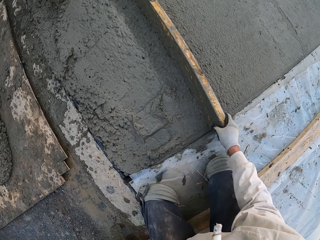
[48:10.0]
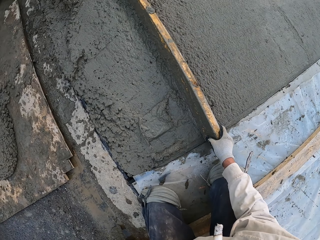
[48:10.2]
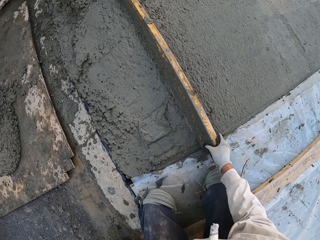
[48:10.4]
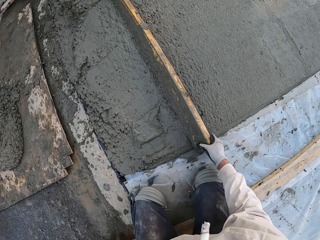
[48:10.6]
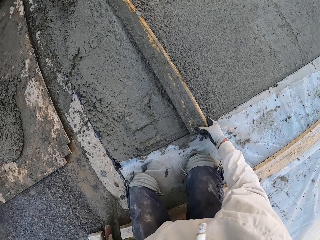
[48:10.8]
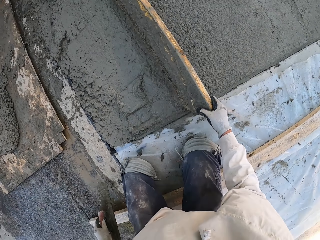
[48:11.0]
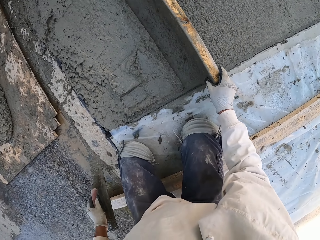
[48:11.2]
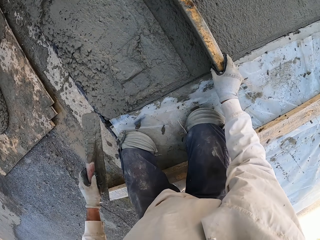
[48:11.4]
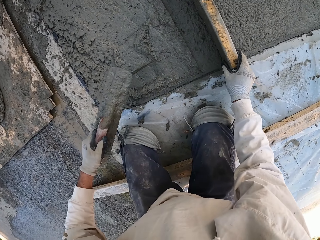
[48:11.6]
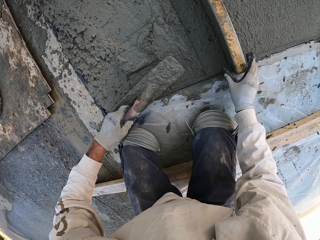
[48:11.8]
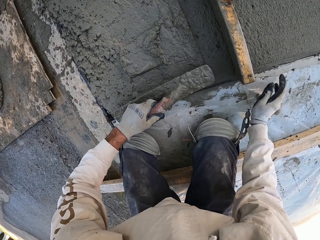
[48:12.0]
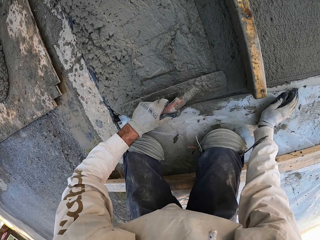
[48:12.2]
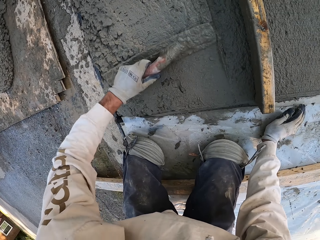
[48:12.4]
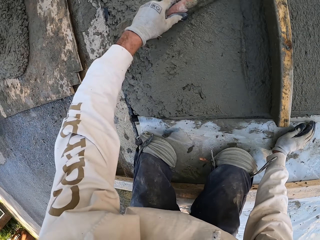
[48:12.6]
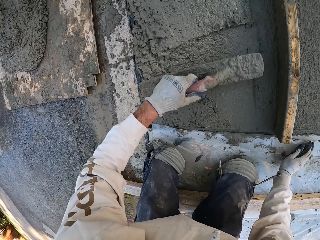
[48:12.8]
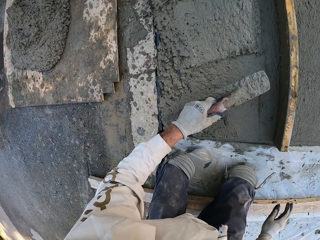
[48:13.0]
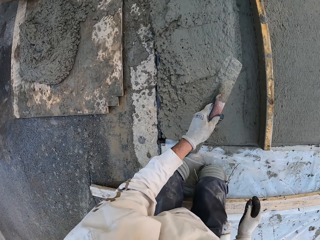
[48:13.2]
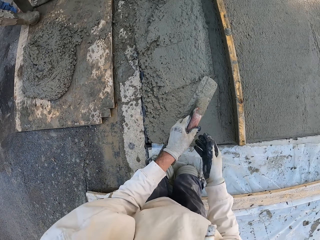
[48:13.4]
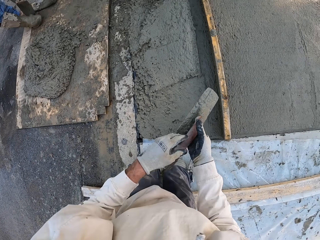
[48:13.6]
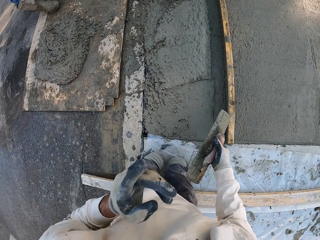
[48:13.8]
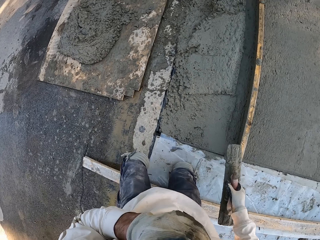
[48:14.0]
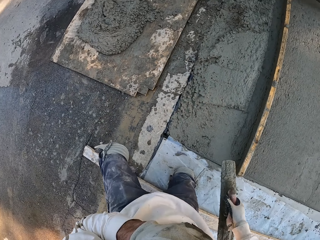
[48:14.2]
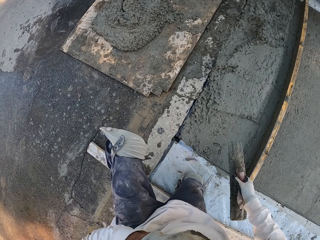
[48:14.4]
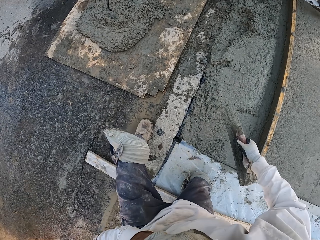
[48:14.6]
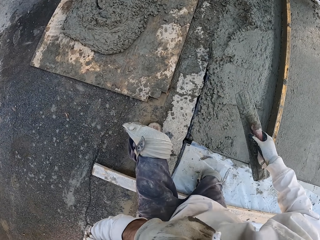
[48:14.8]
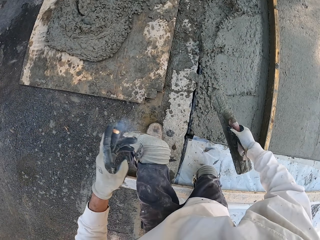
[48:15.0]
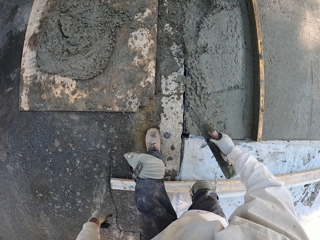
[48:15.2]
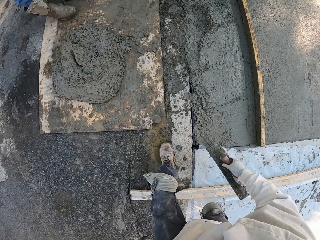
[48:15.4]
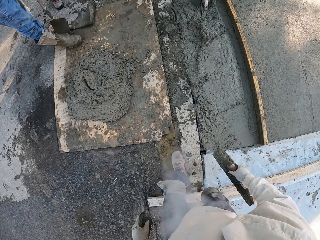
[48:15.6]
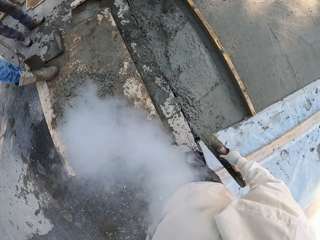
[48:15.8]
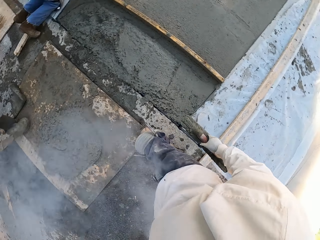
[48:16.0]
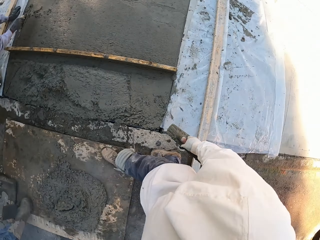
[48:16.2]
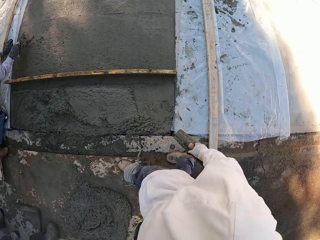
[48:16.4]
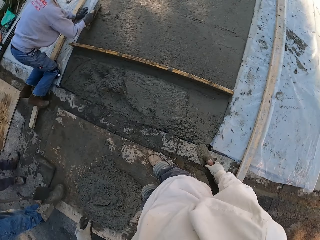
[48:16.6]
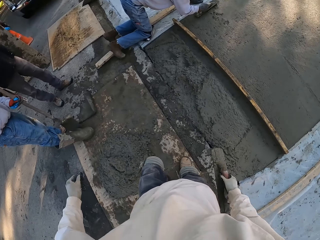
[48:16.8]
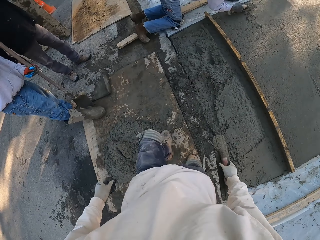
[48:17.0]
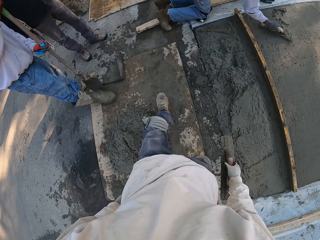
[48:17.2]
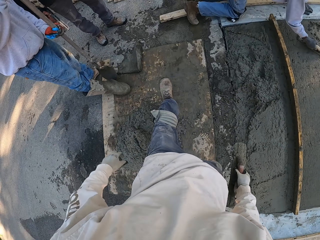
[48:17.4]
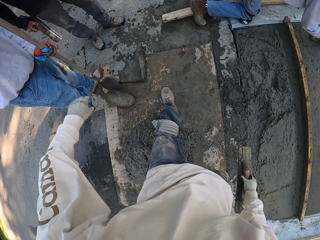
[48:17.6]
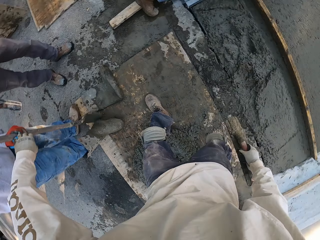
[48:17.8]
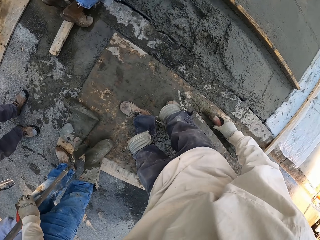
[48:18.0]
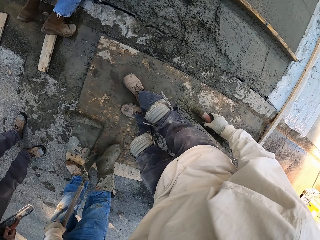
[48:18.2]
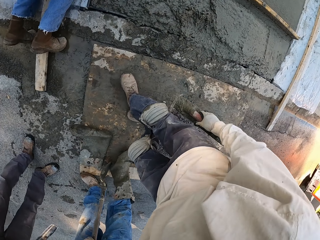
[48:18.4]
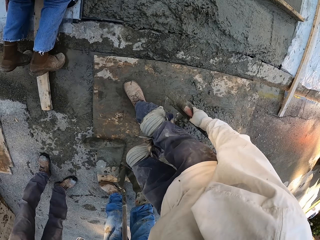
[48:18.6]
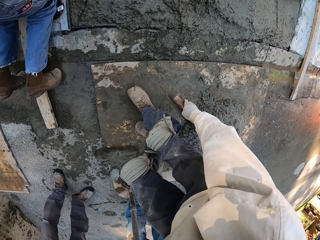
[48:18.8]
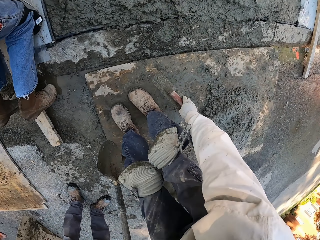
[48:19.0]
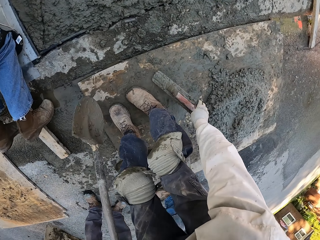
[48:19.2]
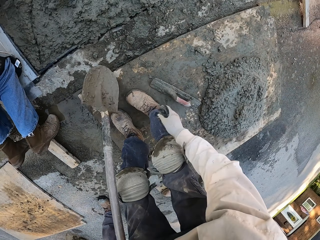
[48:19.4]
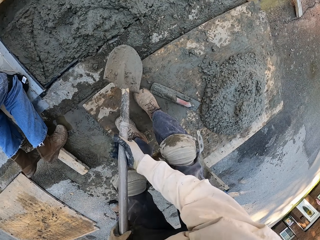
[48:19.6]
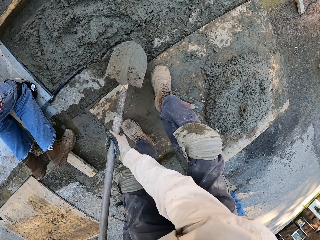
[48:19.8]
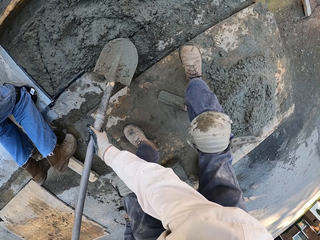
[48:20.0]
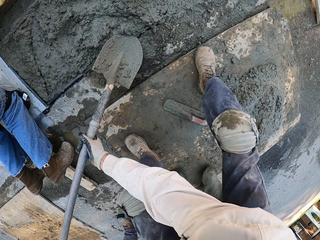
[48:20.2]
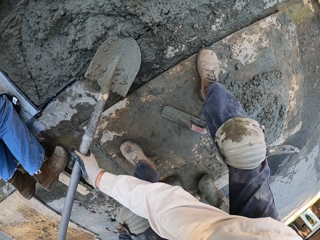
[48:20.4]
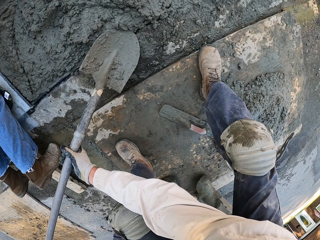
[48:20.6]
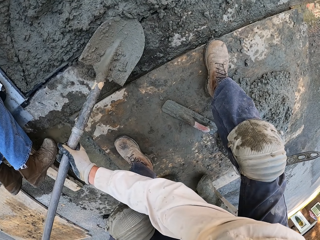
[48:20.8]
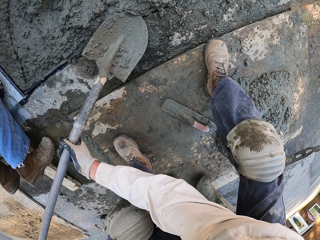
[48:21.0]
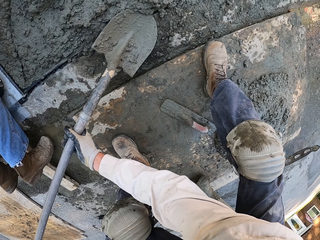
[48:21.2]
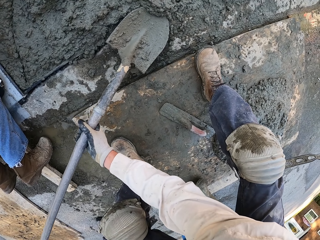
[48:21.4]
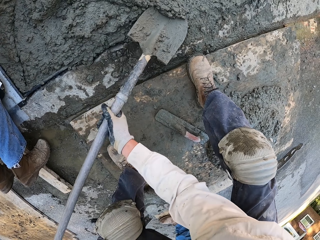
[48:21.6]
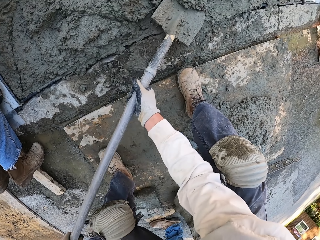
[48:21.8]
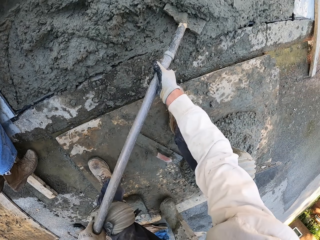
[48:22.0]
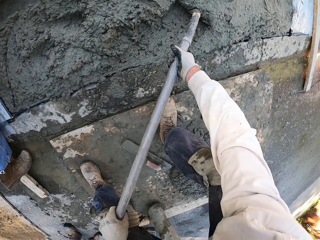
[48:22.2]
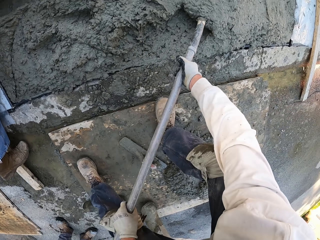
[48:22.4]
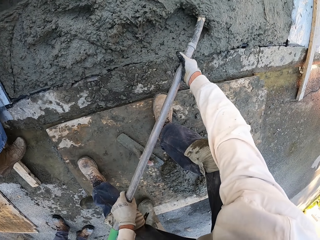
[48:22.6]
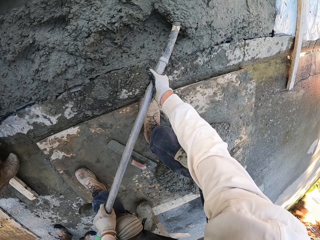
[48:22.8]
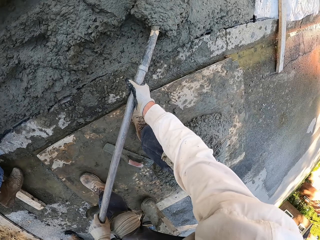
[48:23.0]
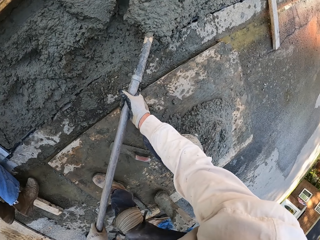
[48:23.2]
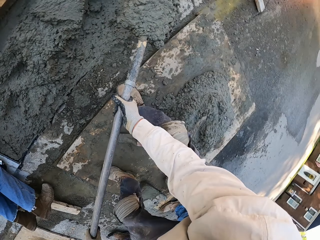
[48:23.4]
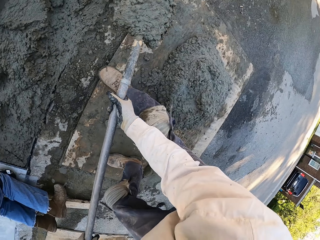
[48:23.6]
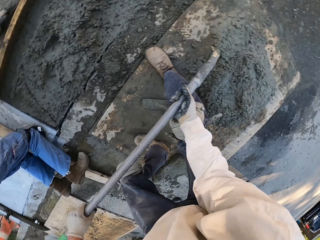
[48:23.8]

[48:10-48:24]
The camera wearer plasters with a concrete float. They pass the concrete float to the right hand. They stand, throw away a cigarette, and walk. They pick up a spade and drop the concrete float. They scoop cement mix.

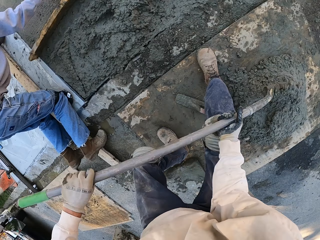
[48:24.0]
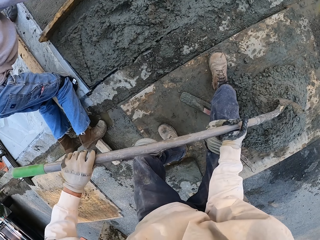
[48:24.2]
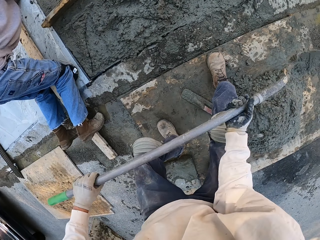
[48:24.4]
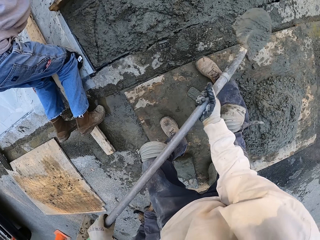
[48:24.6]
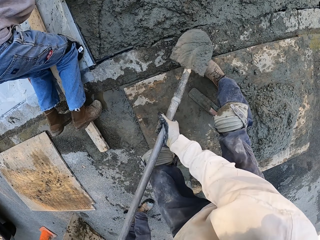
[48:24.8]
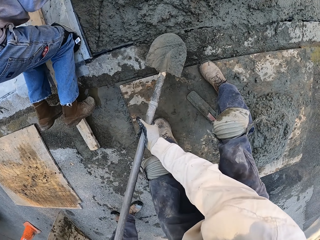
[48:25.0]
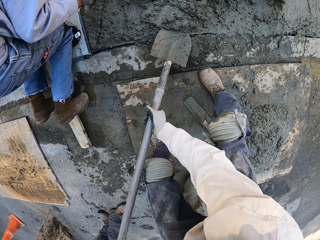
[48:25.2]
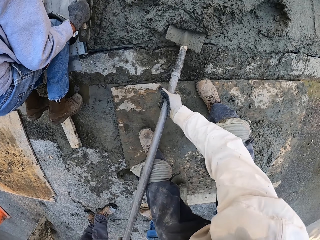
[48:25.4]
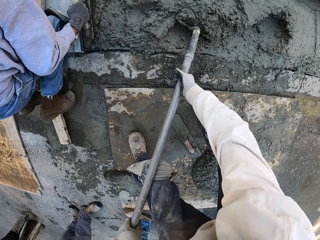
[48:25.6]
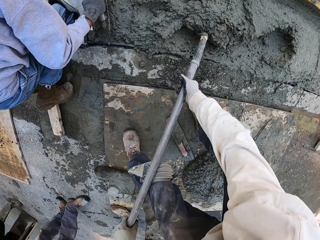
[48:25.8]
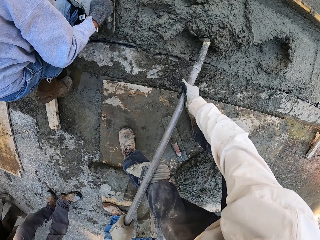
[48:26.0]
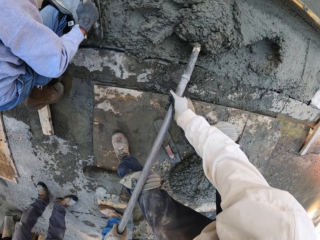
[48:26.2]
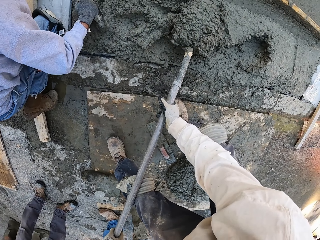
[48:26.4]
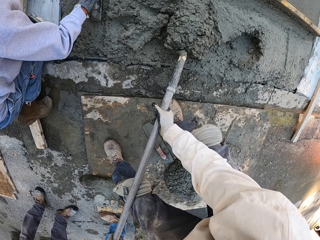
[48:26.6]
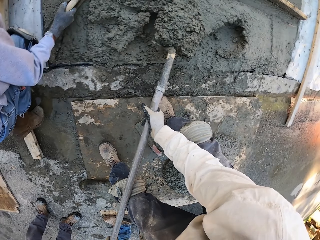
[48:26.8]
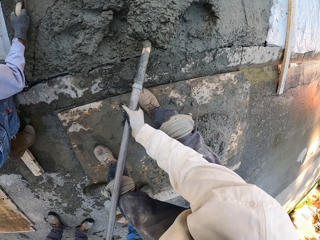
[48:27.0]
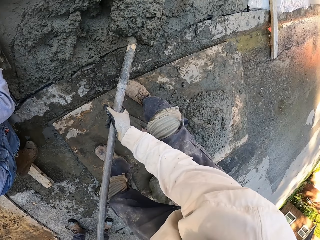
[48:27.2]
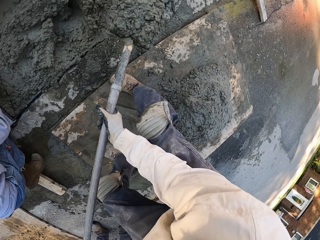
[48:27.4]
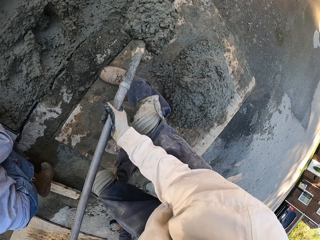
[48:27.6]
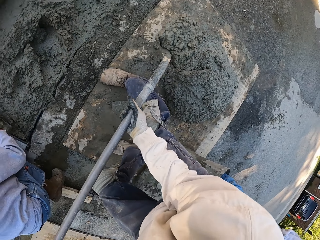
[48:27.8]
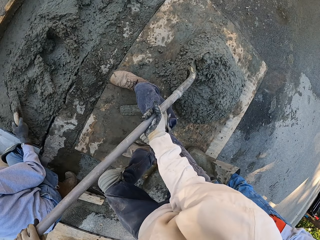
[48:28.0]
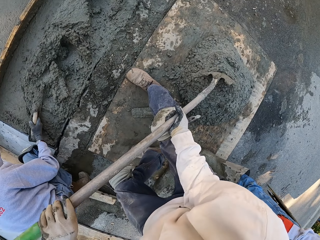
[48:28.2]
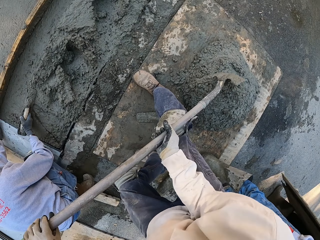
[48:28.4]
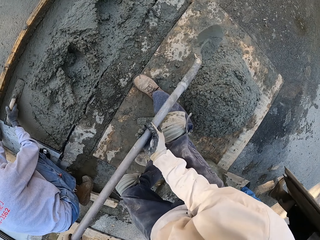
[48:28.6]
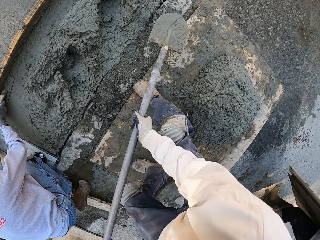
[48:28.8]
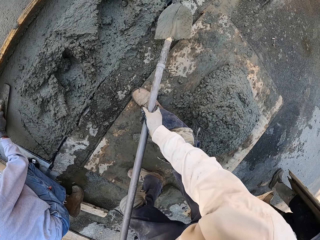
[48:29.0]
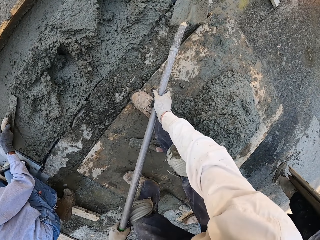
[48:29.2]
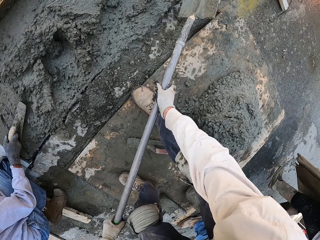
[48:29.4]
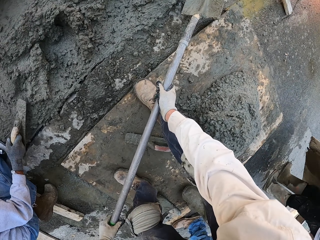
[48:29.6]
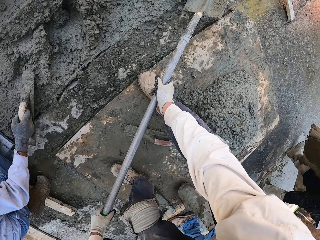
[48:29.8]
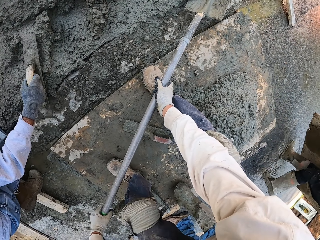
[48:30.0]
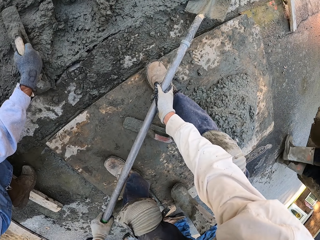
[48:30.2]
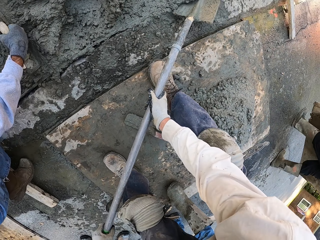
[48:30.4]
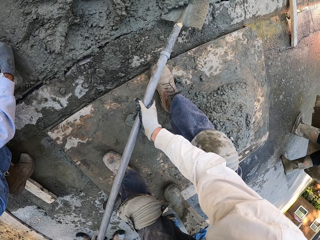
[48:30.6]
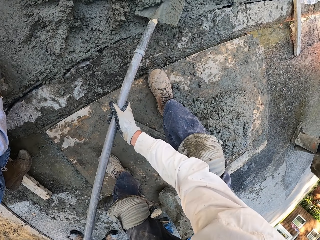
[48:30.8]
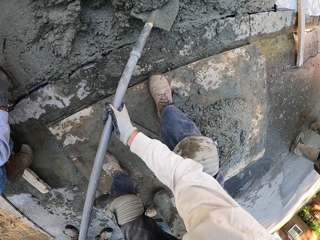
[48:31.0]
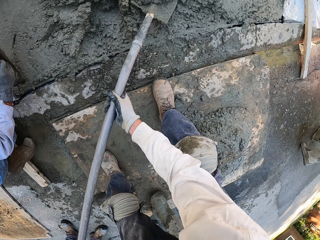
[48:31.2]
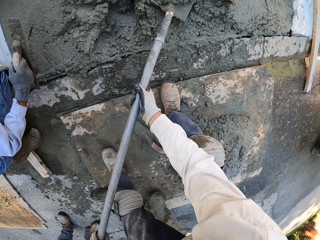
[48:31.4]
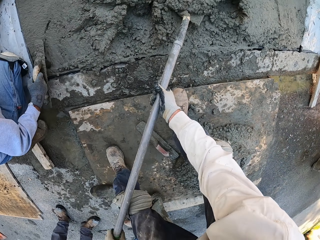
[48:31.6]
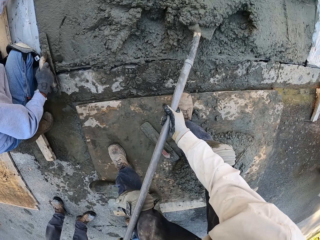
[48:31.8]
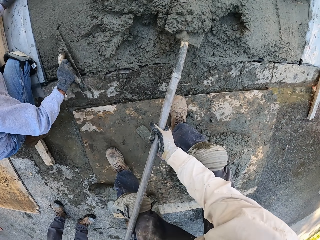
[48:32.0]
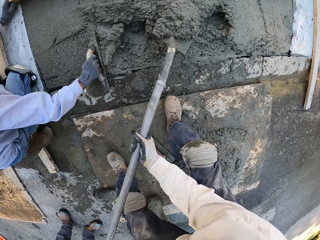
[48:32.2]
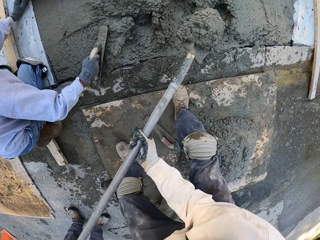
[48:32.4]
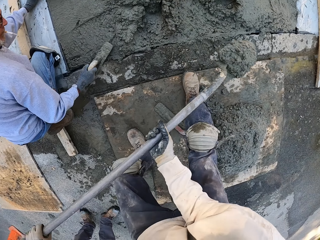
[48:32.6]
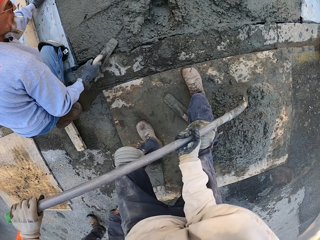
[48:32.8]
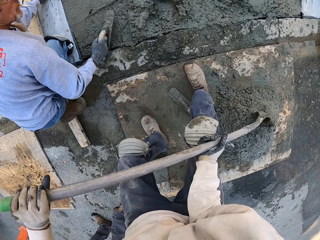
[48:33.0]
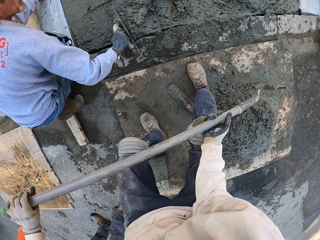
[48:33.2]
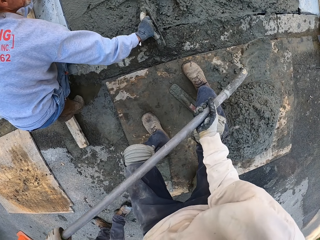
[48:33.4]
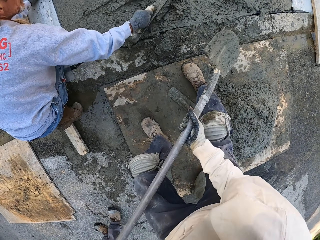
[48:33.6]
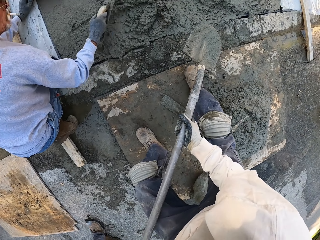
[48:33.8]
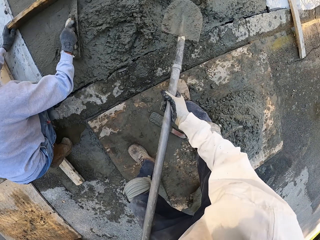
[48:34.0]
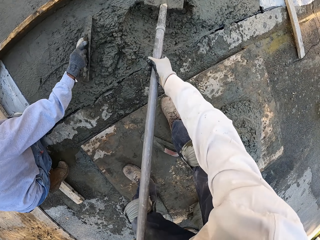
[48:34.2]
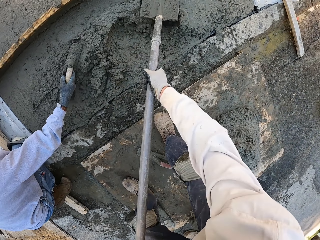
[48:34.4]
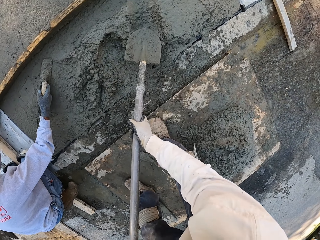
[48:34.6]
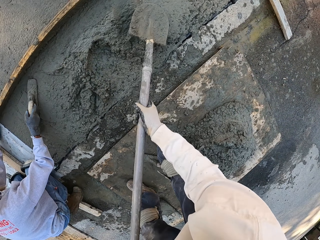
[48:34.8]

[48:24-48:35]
The camera wearer pours cement mix in a pile of cement mix. A man plasters with a concrete float. The camera wearer scoops the cement mix. They pour the cement mix in the pile of cement mix. They scoop the cement mix. They pour the cement mix in the pile of cement mix.
